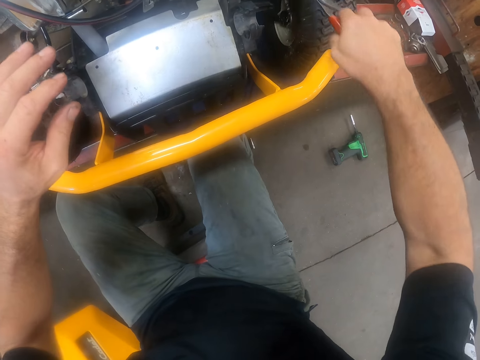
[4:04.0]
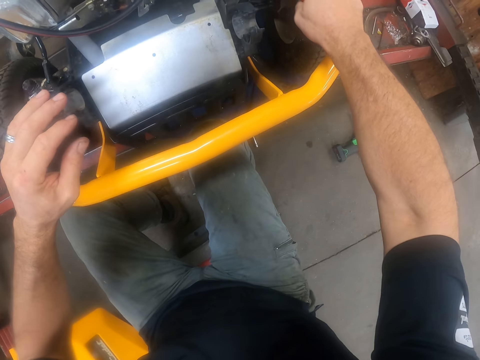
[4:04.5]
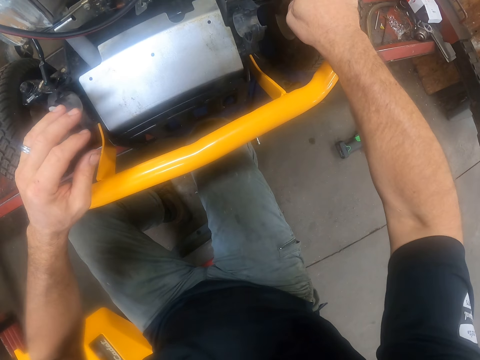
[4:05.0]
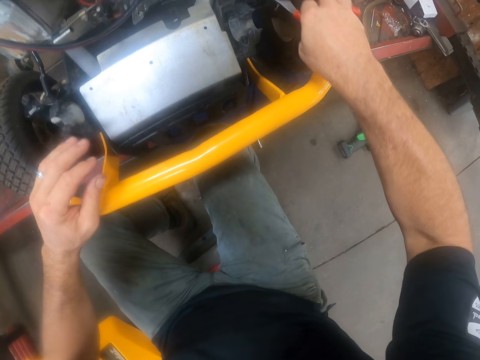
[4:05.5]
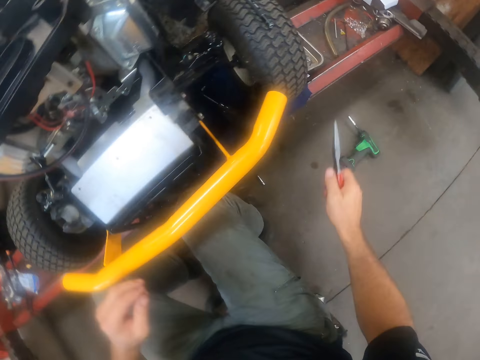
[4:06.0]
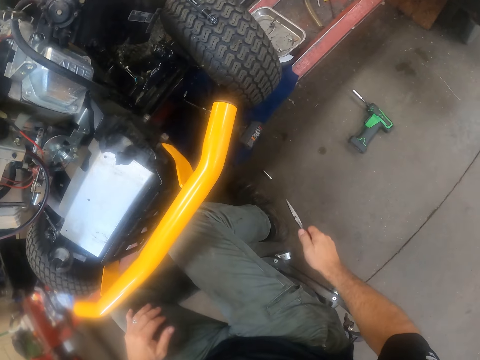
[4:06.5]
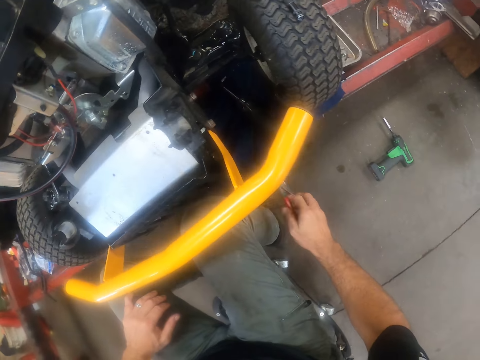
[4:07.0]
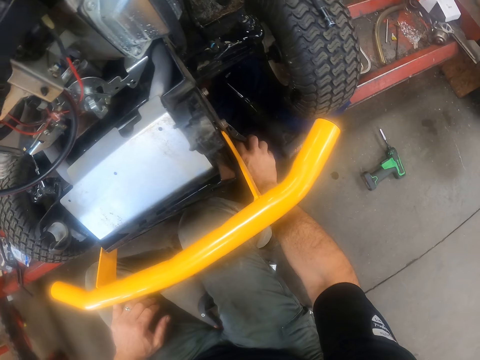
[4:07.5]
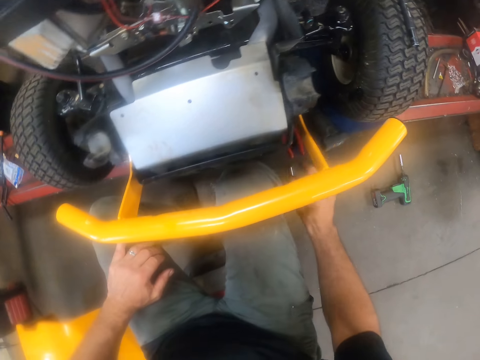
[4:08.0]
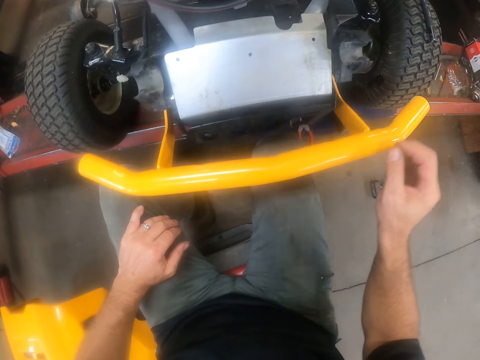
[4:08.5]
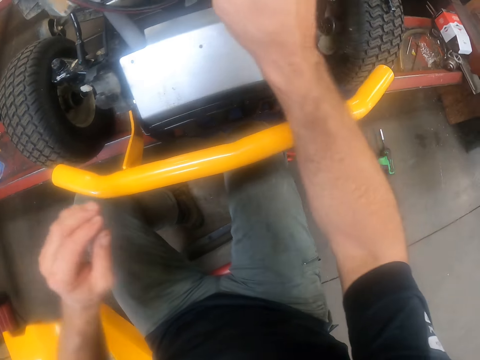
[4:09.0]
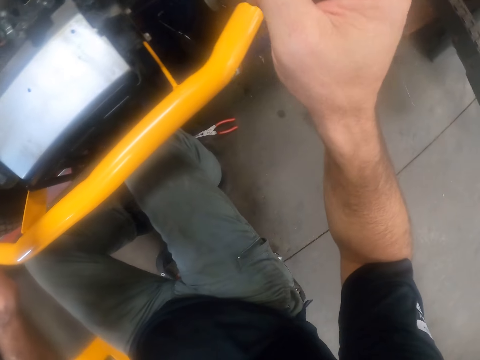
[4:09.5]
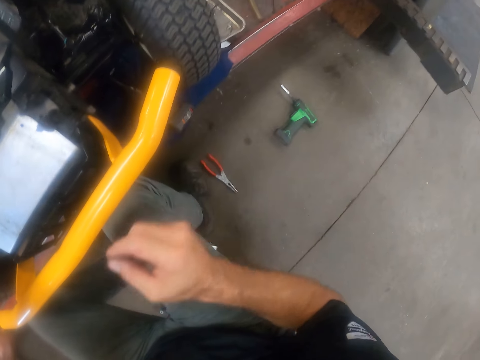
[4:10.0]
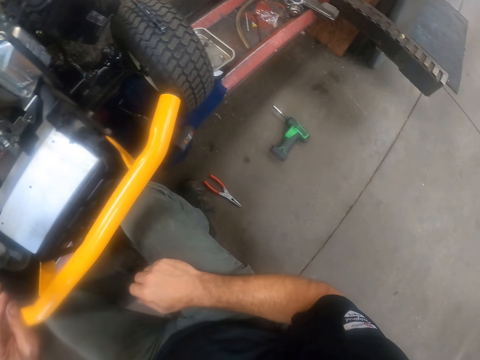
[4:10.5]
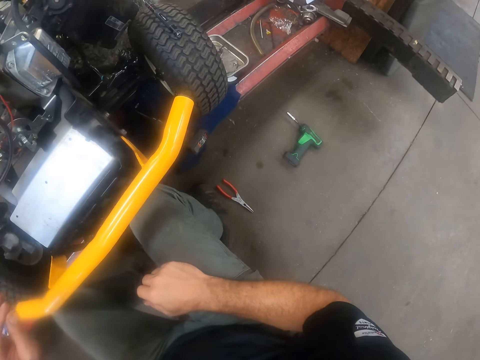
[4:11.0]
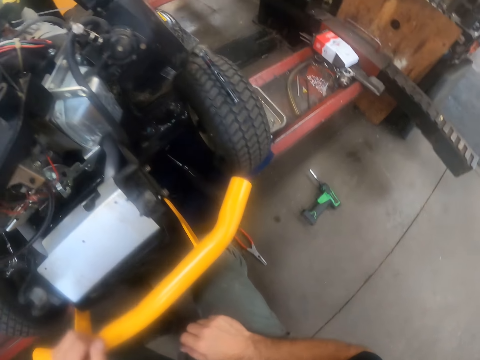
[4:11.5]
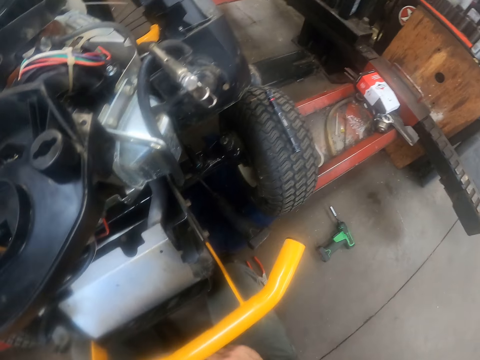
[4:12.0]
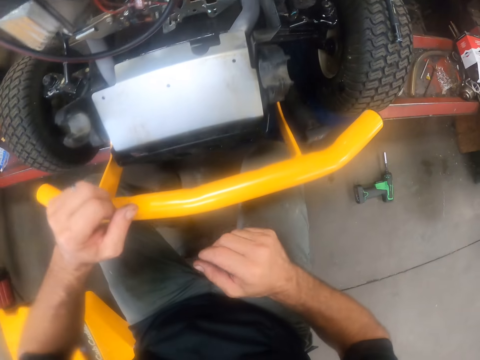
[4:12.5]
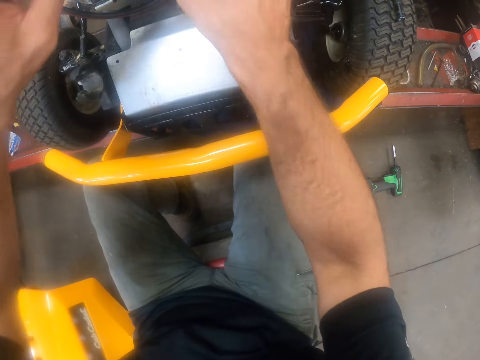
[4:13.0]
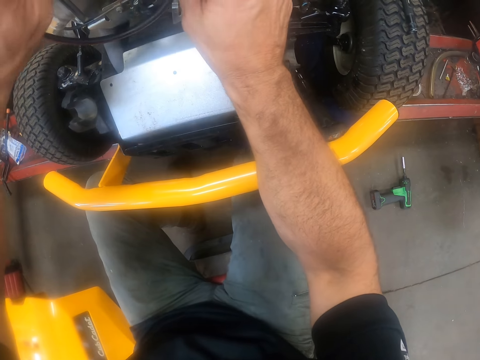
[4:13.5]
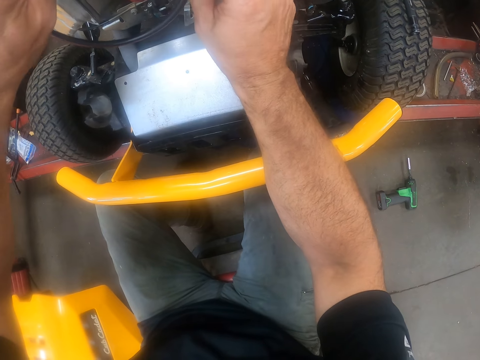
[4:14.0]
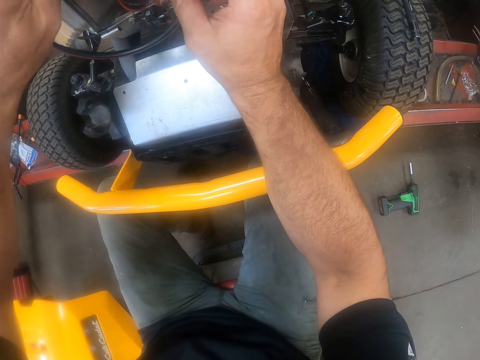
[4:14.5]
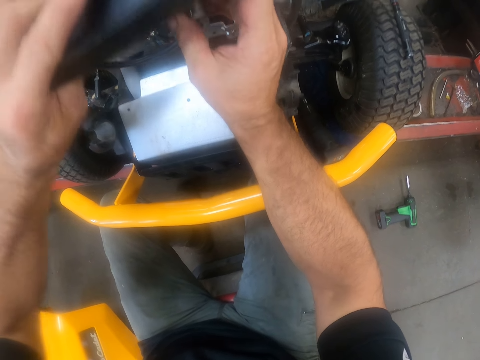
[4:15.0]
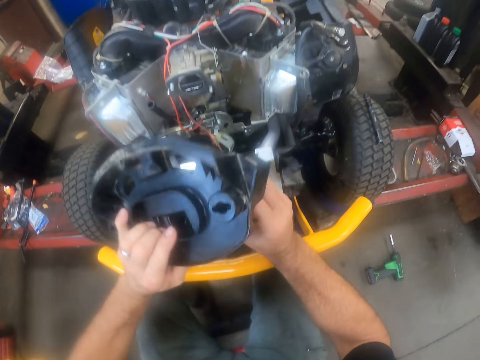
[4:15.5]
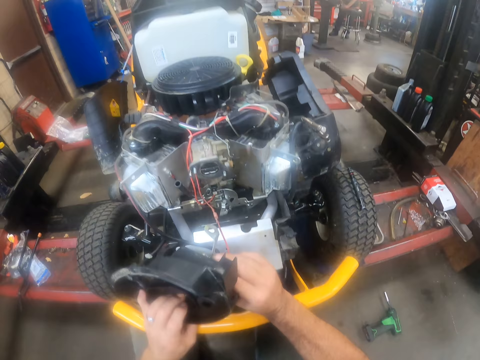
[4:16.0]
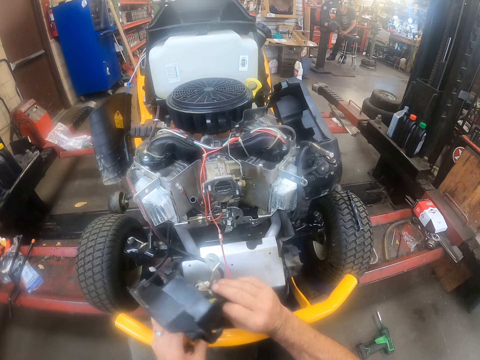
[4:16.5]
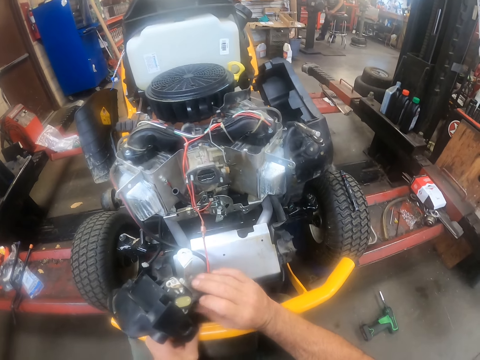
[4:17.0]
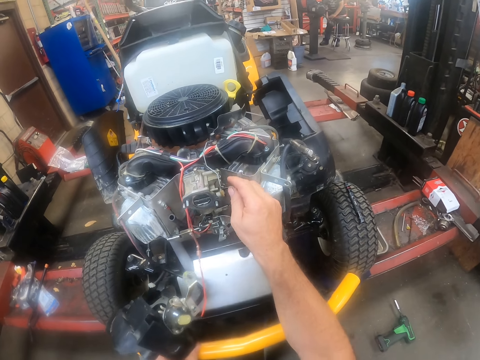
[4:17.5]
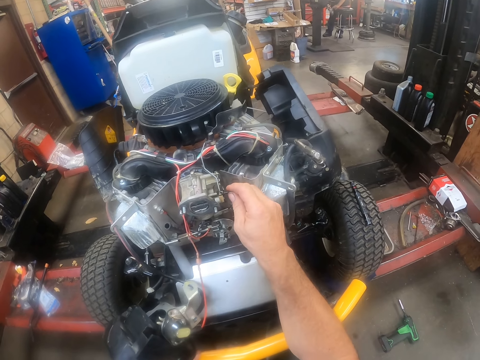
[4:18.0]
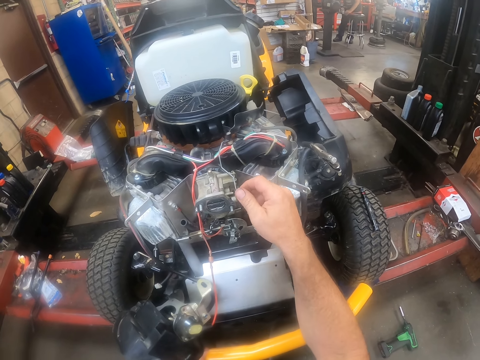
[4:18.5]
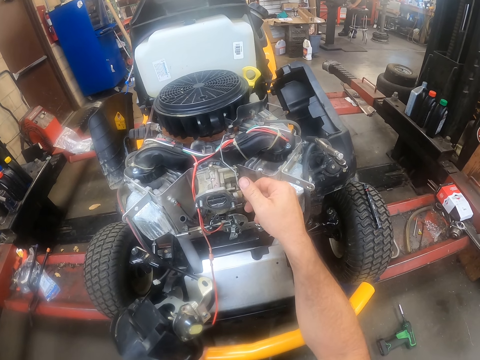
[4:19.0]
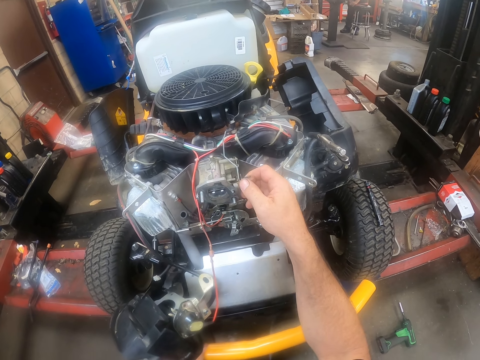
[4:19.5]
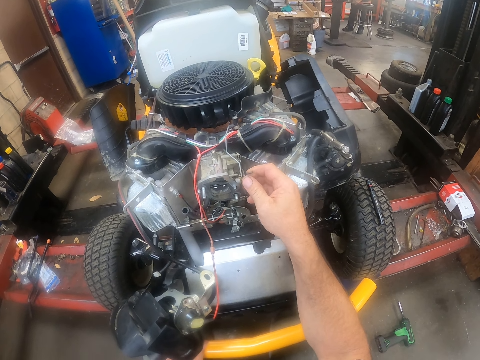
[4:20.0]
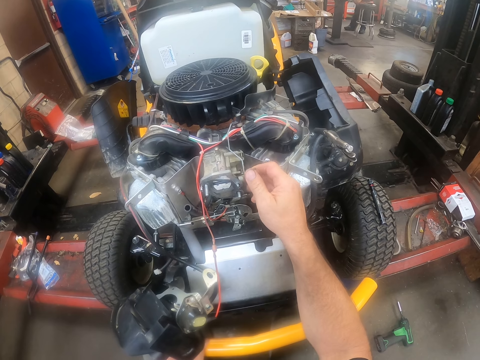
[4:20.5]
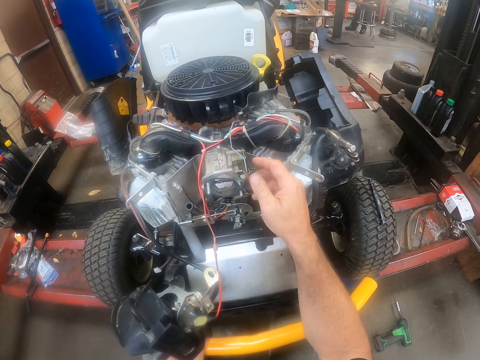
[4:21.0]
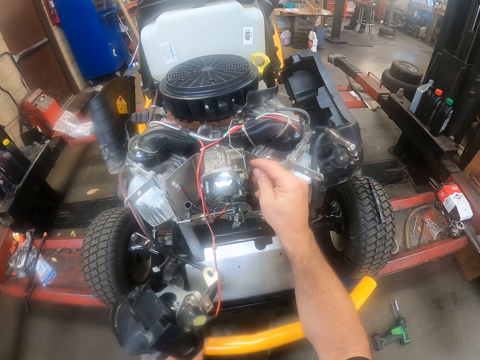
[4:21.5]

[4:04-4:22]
The camera wearer drops the wire. He drops the pliers on the stacker under the lawn mower. He stretches his right hand to the lawn mower. He examines the carburettor area of the lawn mower. He pushes the nose pliers with his leg. He rests his right hand on his lap. He moves. He raises his hands. He removes the deck cover of the carburettor with his hands. He holds something in his left hand. He examines the carburettor with his right hand. He adjusts something.

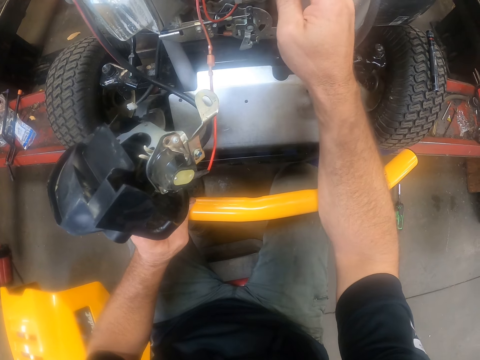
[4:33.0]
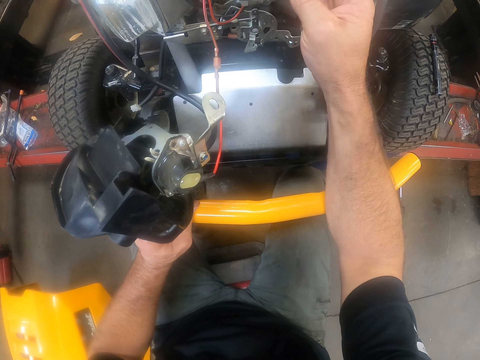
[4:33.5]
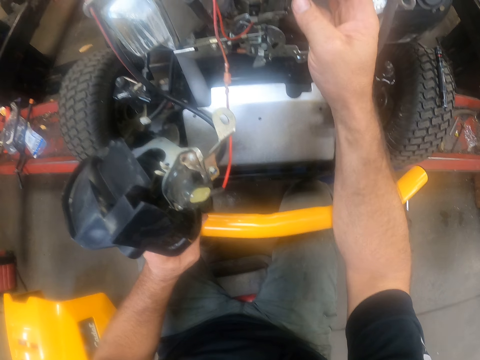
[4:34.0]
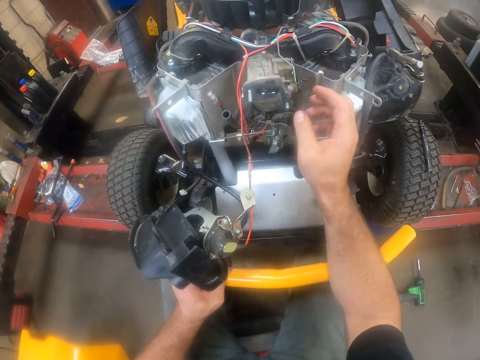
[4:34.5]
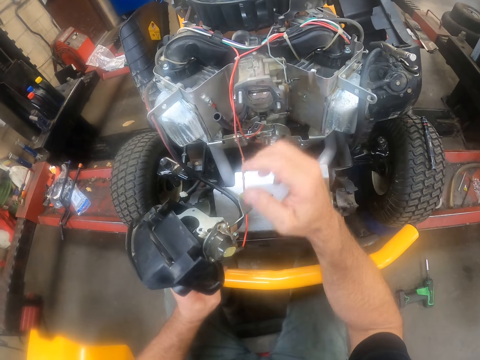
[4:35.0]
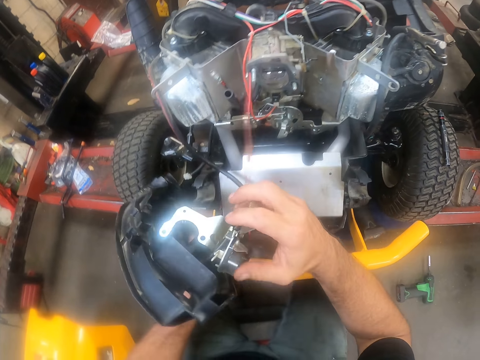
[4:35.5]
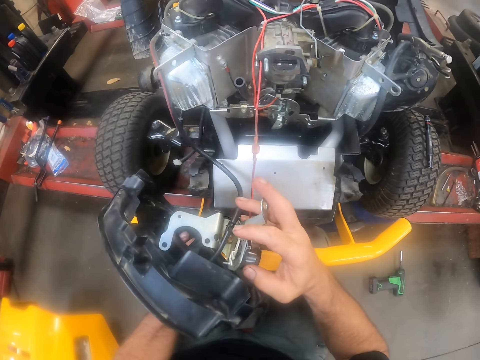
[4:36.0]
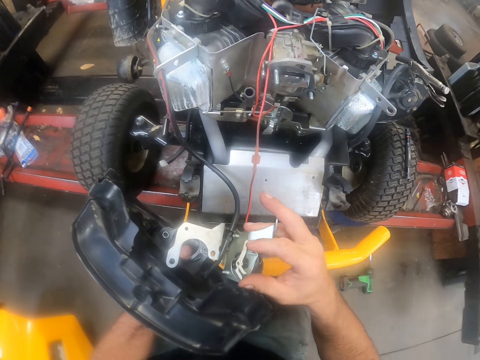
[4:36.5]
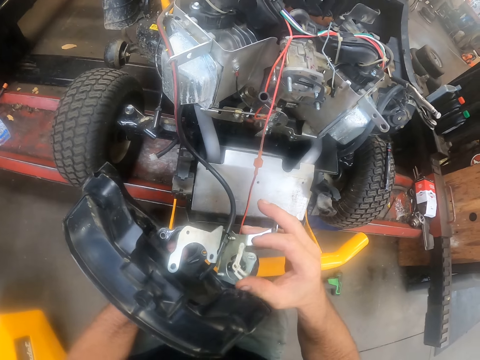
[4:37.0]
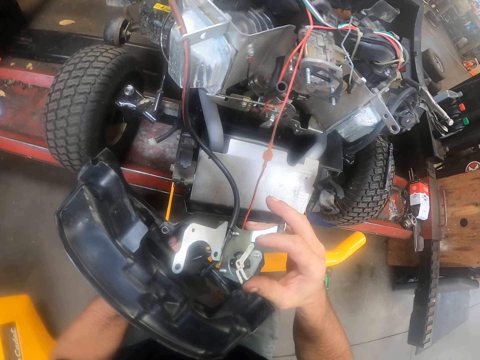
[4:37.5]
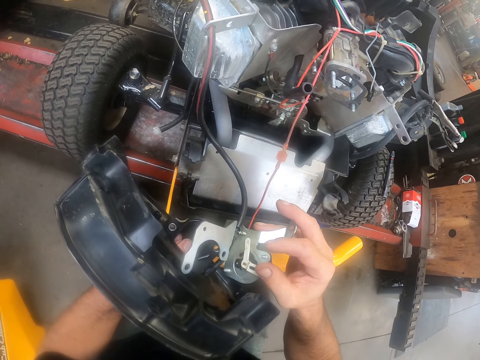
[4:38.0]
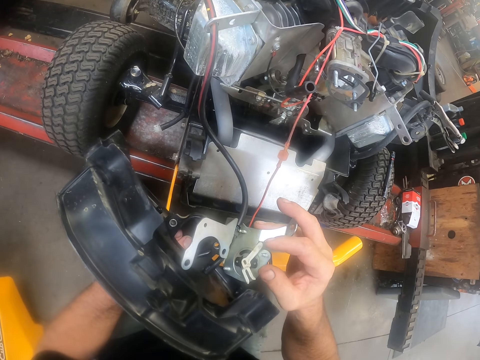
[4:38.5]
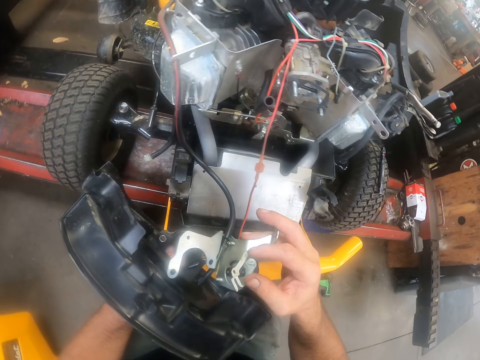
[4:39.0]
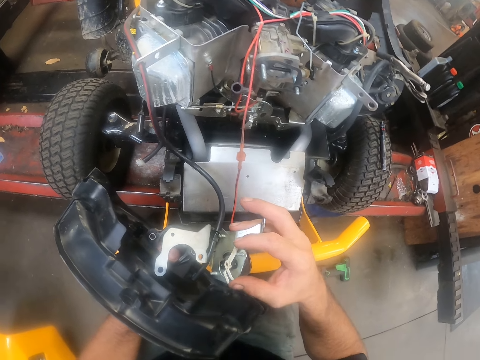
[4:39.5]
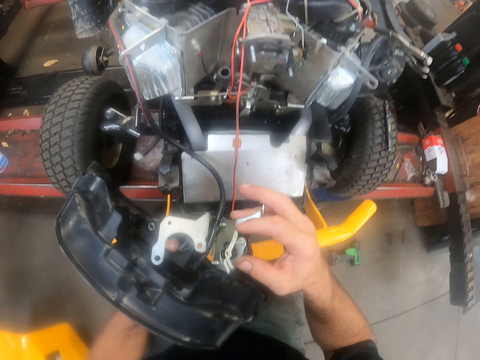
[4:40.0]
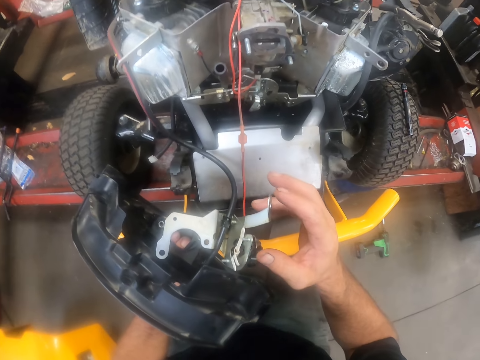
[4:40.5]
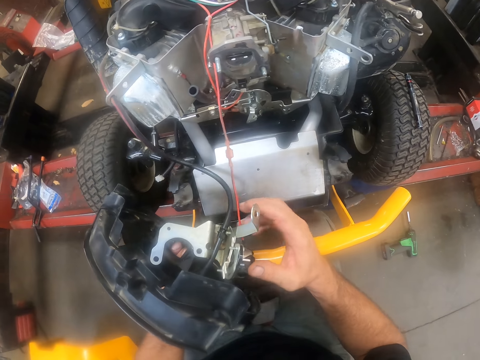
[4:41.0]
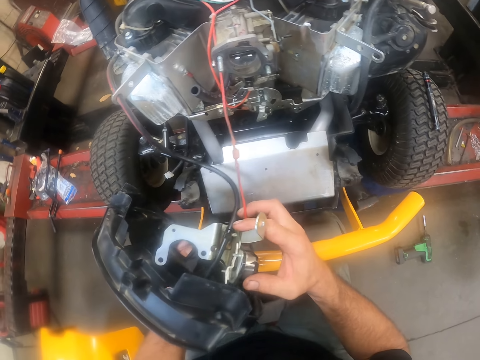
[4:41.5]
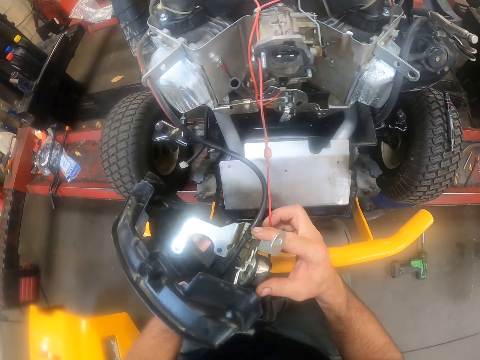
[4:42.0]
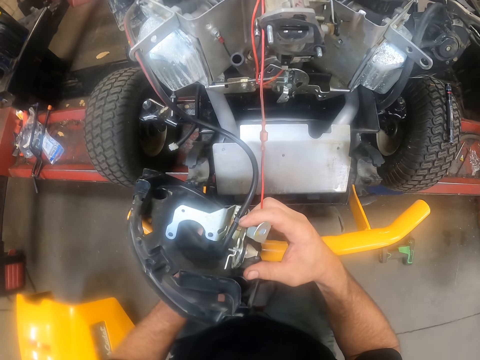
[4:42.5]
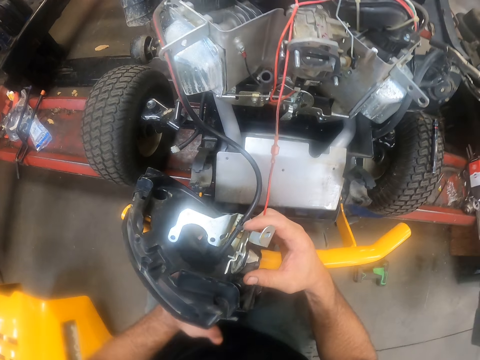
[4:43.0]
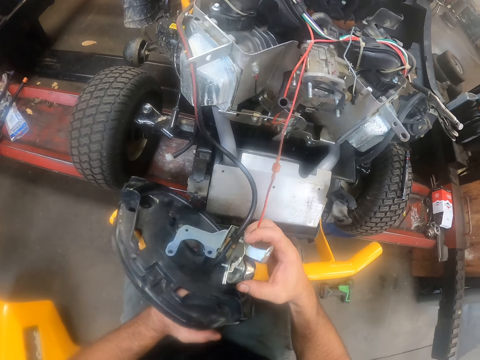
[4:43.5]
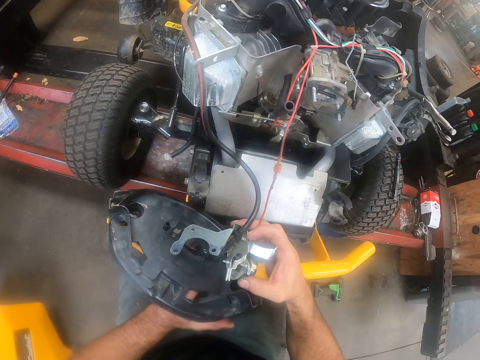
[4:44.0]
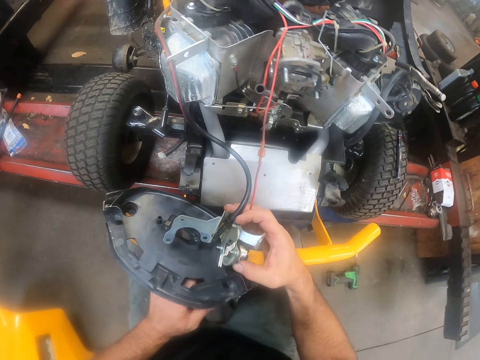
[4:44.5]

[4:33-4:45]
The camera wearer examines the choke valve of the carburettor with his right hand. He holds something. He places the object on the lawn mower bumper.
